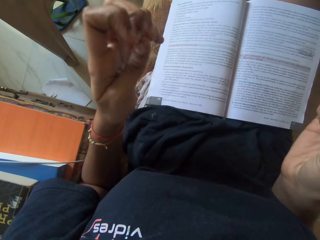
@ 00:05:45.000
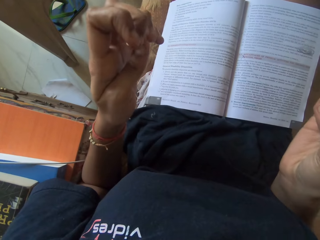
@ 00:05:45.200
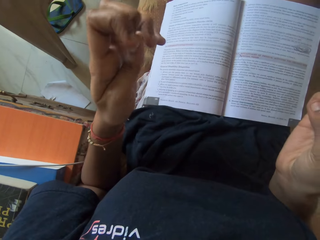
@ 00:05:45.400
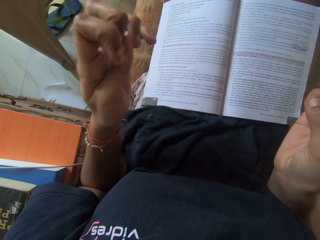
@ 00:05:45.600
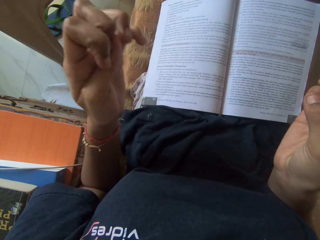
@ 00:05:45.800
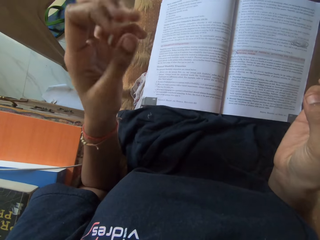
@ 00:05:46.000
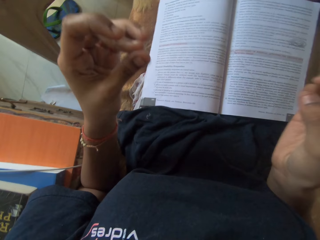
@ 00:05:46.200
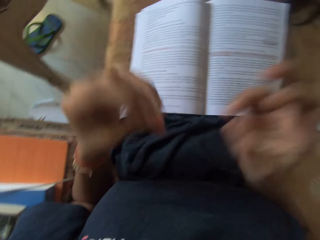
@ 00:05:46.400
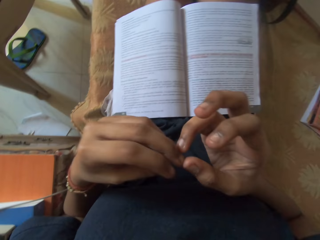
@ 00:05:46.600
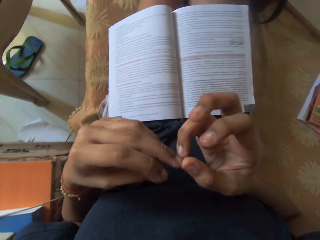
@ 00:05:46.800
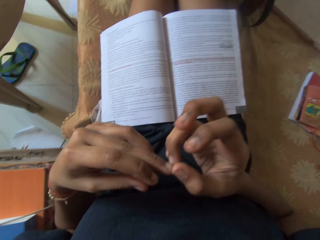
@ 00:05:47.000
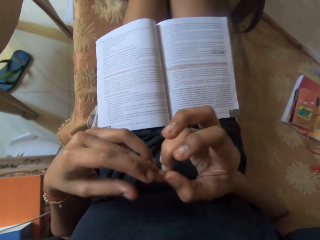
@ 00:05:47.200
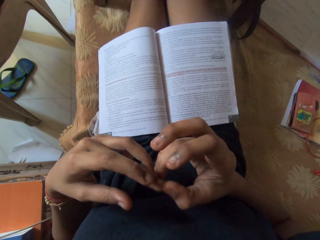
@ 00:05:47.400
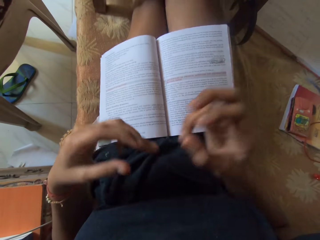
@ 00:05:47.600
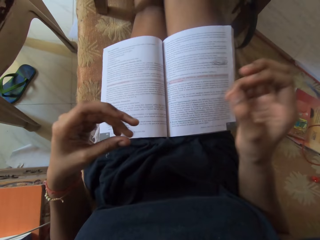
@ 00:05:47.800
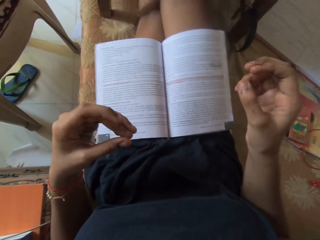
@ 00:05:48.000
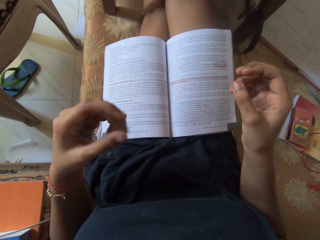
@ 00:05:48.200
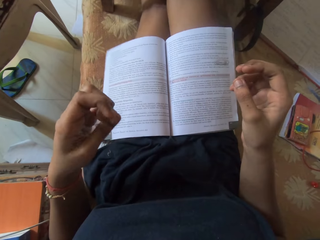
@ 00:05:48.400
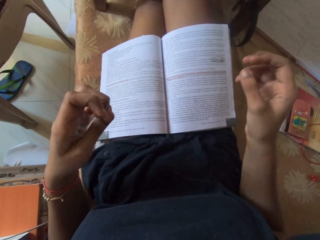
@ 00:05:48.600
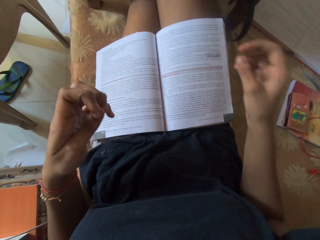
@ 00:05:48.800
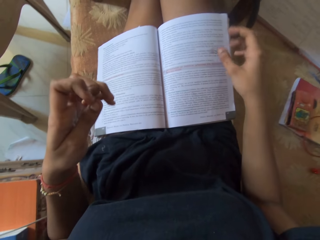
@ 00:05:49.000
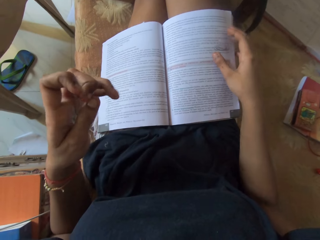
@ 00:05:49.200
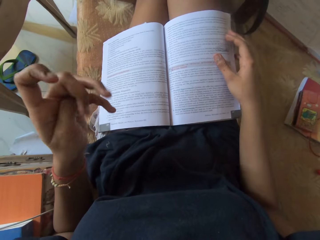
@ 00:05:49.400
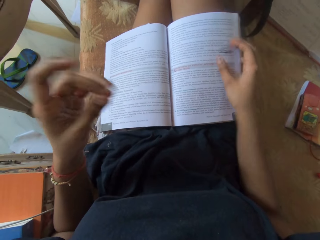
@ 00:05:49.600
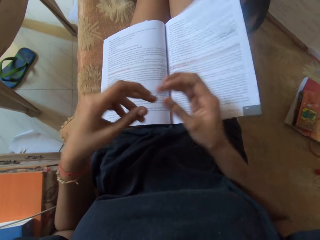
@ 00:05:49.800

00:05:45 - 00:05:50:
The camera wearer places her right hand on the book on her laps.

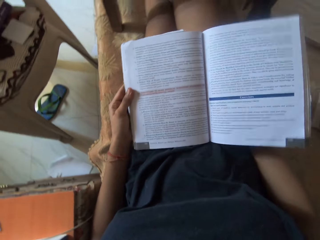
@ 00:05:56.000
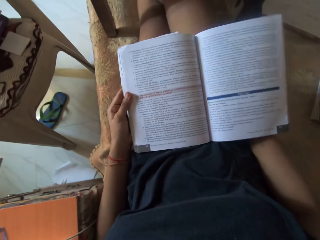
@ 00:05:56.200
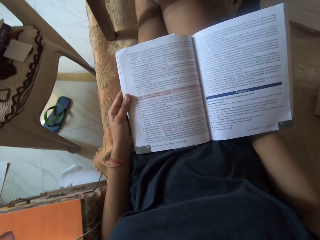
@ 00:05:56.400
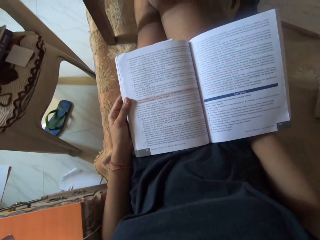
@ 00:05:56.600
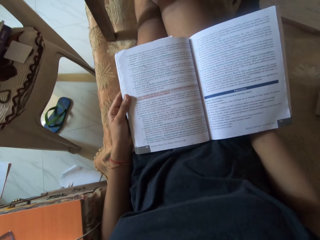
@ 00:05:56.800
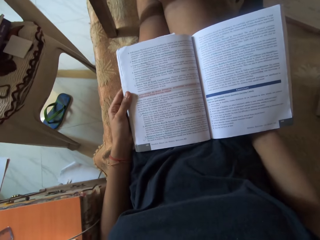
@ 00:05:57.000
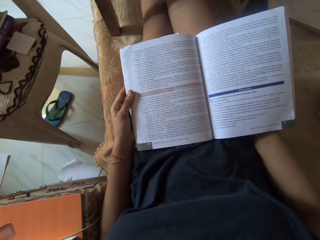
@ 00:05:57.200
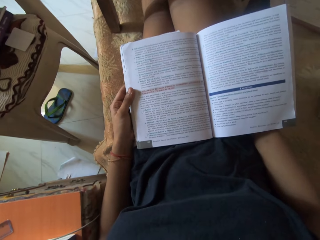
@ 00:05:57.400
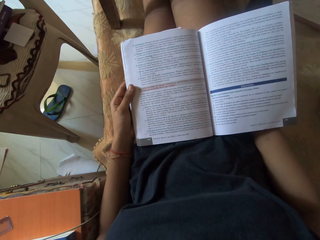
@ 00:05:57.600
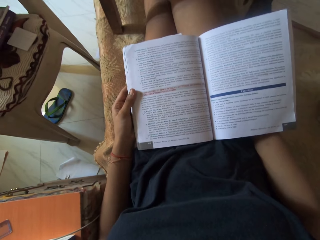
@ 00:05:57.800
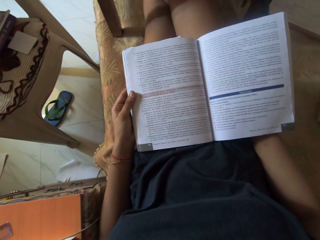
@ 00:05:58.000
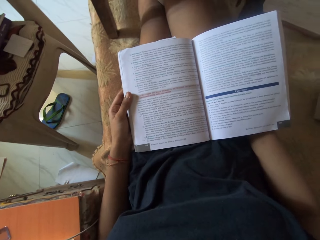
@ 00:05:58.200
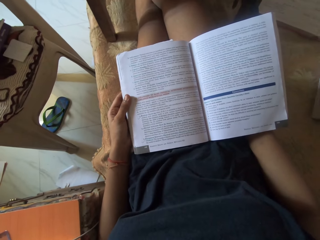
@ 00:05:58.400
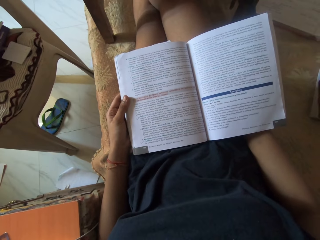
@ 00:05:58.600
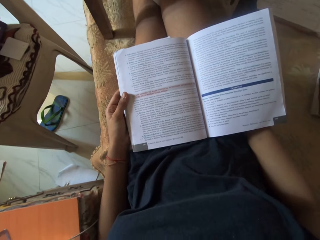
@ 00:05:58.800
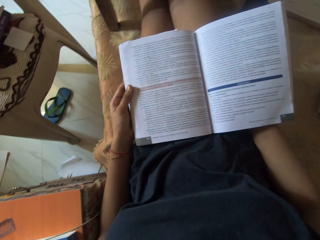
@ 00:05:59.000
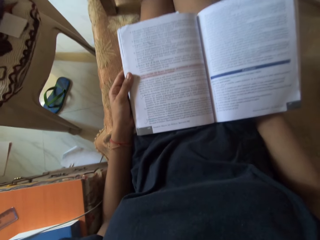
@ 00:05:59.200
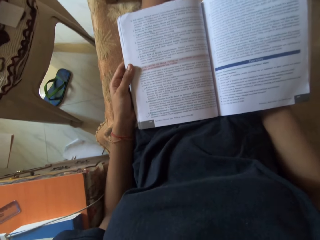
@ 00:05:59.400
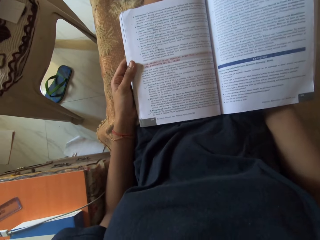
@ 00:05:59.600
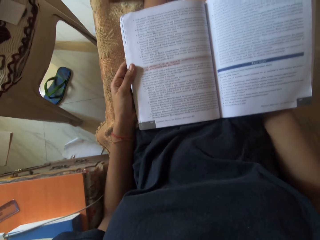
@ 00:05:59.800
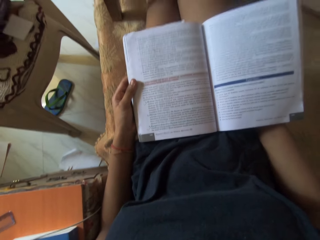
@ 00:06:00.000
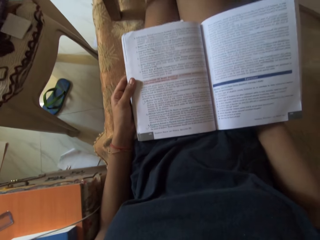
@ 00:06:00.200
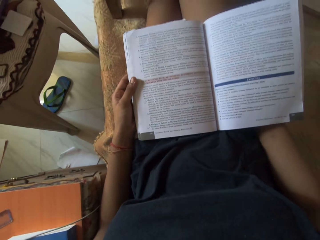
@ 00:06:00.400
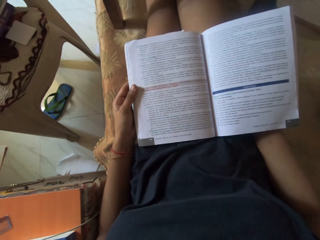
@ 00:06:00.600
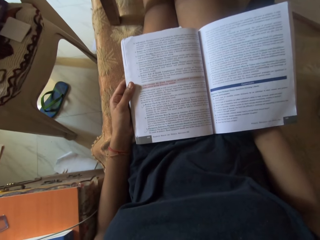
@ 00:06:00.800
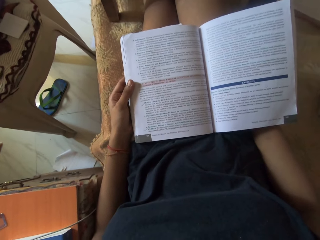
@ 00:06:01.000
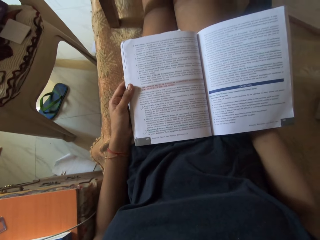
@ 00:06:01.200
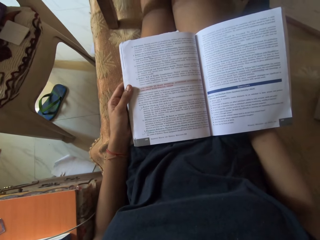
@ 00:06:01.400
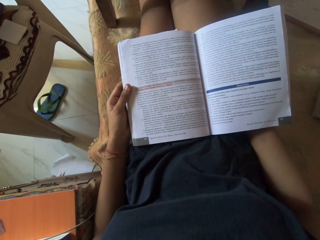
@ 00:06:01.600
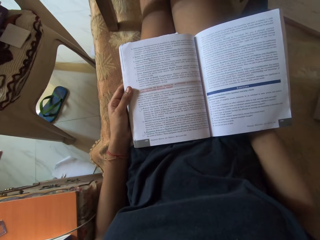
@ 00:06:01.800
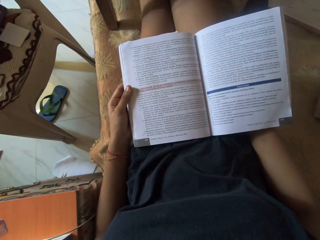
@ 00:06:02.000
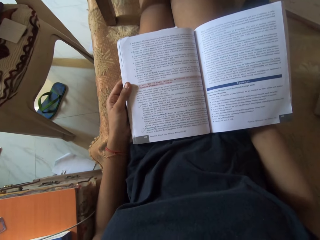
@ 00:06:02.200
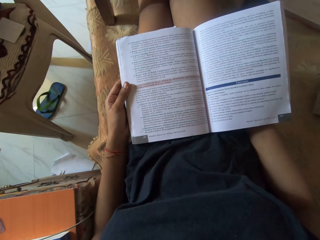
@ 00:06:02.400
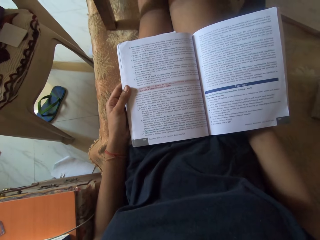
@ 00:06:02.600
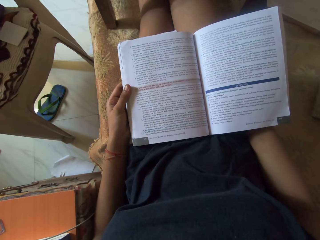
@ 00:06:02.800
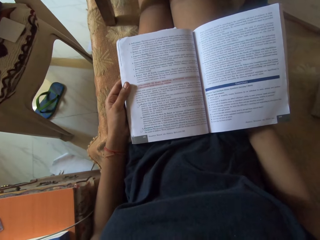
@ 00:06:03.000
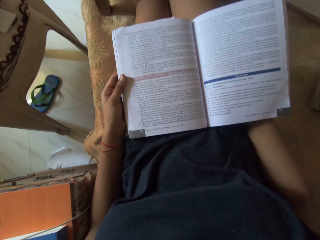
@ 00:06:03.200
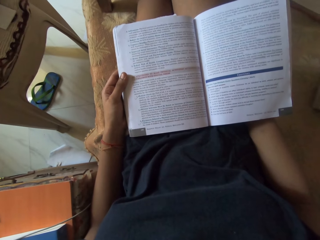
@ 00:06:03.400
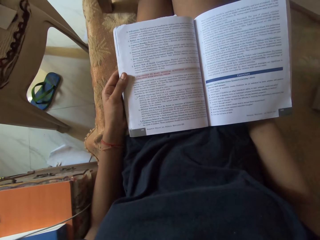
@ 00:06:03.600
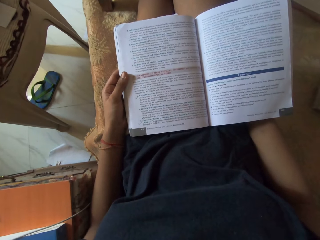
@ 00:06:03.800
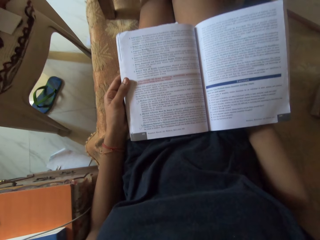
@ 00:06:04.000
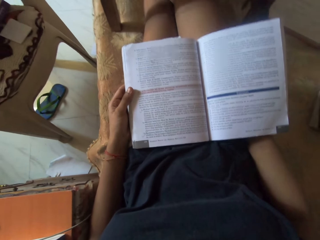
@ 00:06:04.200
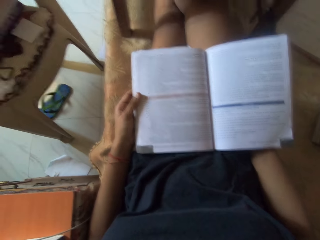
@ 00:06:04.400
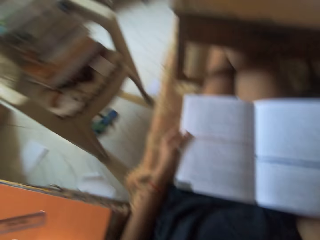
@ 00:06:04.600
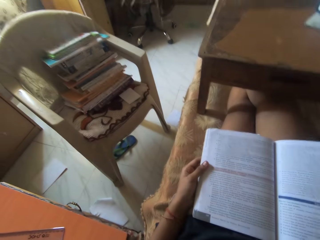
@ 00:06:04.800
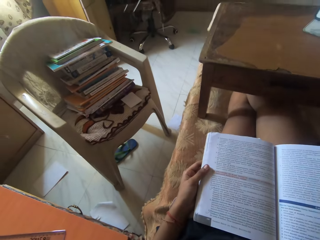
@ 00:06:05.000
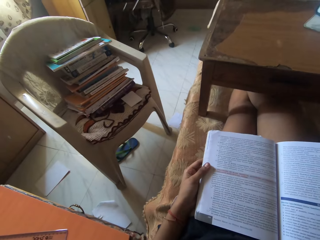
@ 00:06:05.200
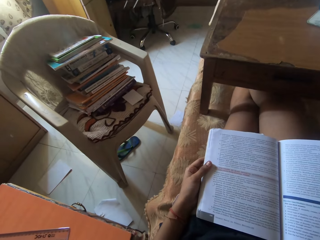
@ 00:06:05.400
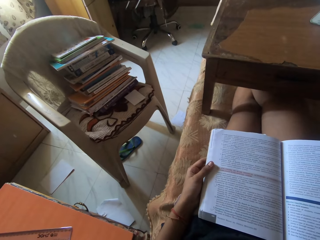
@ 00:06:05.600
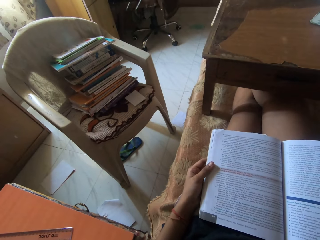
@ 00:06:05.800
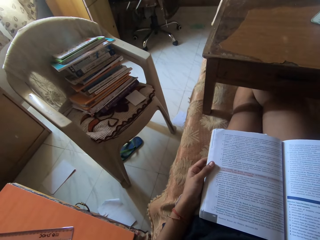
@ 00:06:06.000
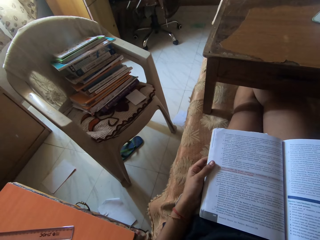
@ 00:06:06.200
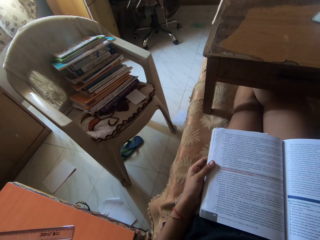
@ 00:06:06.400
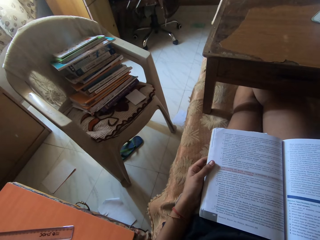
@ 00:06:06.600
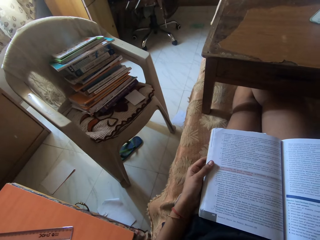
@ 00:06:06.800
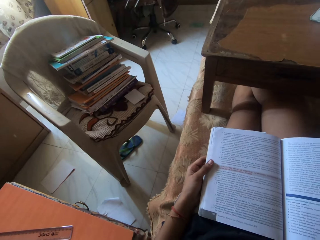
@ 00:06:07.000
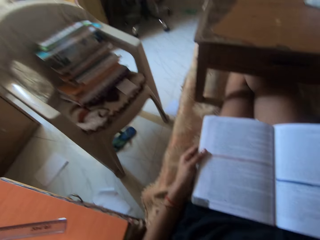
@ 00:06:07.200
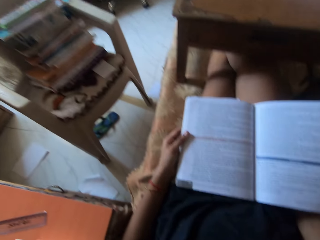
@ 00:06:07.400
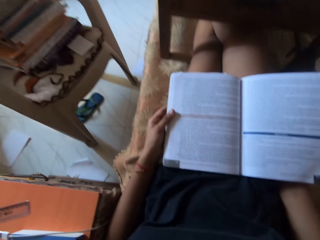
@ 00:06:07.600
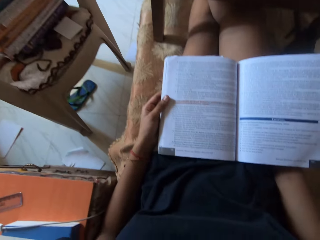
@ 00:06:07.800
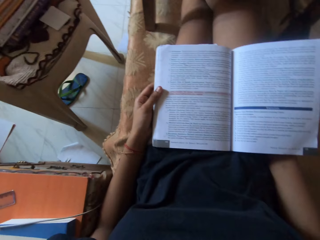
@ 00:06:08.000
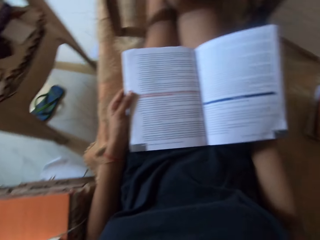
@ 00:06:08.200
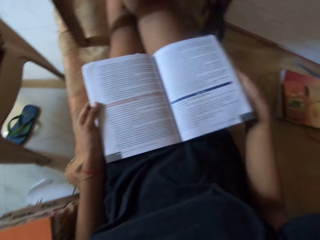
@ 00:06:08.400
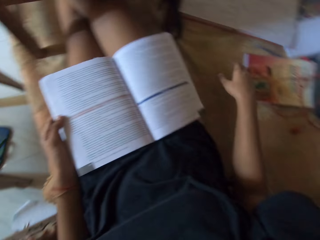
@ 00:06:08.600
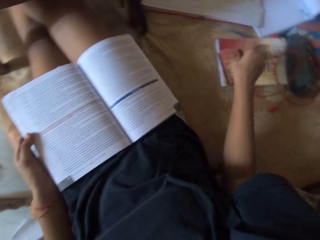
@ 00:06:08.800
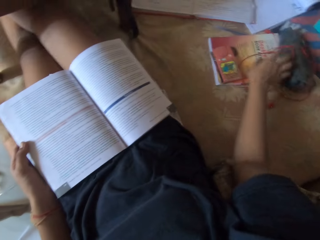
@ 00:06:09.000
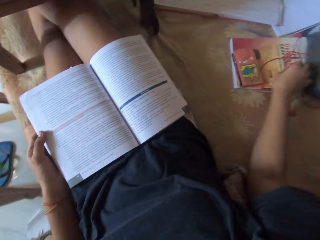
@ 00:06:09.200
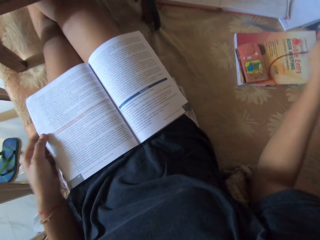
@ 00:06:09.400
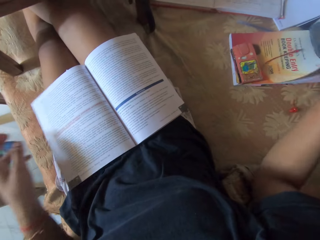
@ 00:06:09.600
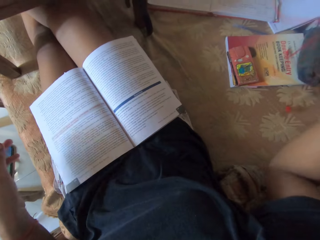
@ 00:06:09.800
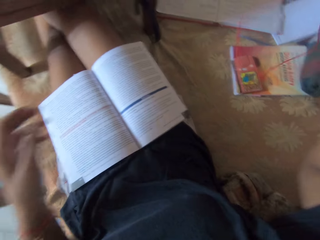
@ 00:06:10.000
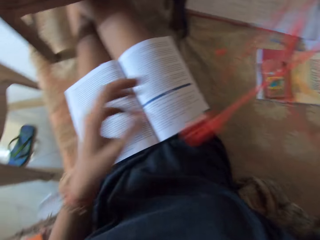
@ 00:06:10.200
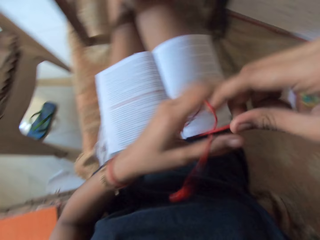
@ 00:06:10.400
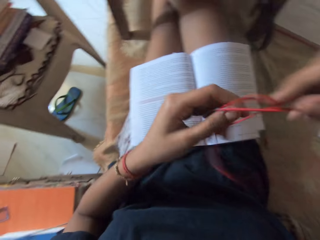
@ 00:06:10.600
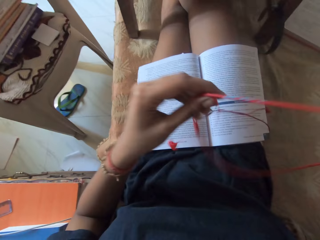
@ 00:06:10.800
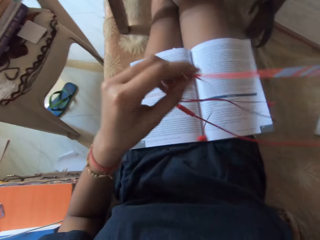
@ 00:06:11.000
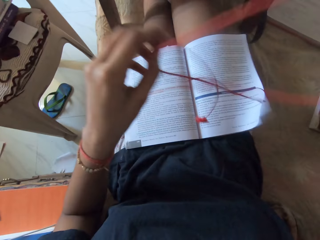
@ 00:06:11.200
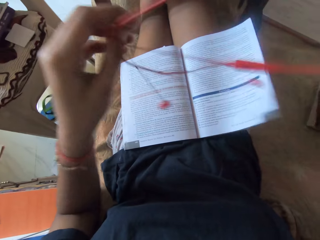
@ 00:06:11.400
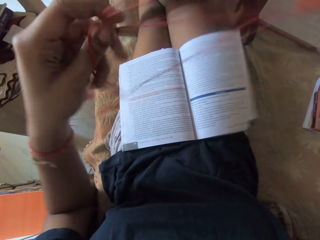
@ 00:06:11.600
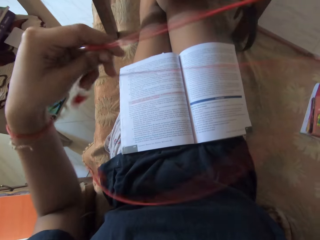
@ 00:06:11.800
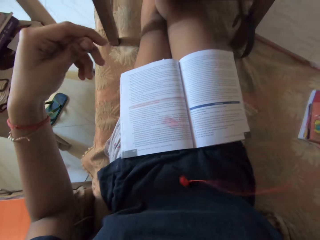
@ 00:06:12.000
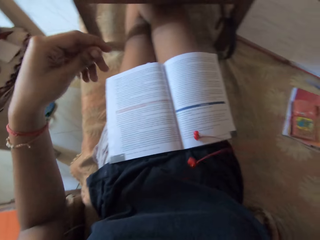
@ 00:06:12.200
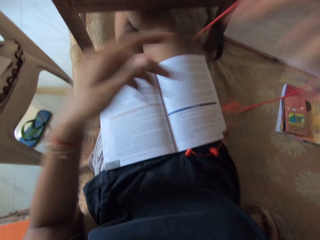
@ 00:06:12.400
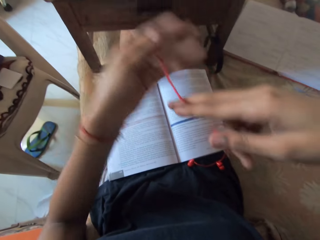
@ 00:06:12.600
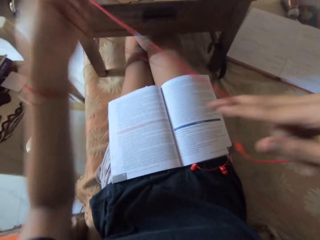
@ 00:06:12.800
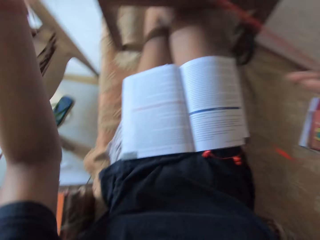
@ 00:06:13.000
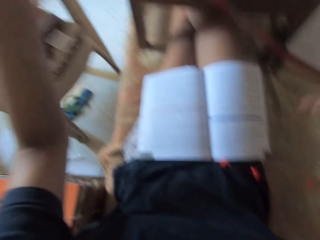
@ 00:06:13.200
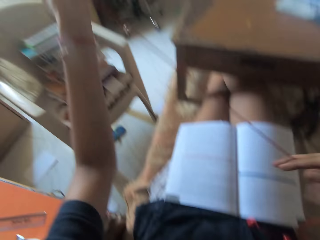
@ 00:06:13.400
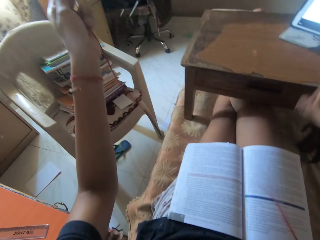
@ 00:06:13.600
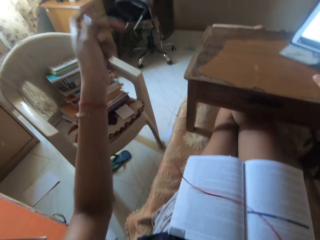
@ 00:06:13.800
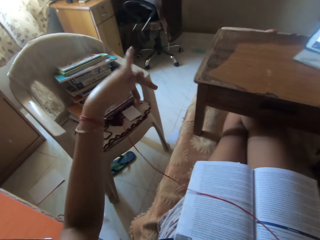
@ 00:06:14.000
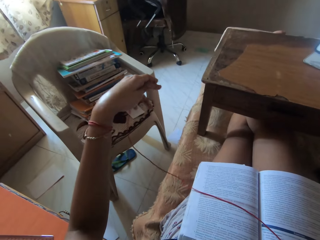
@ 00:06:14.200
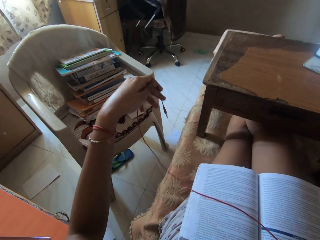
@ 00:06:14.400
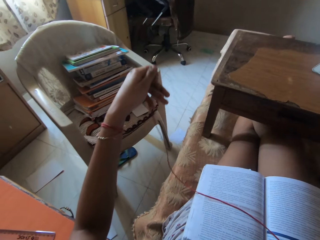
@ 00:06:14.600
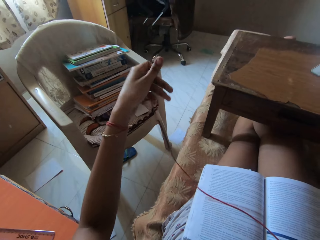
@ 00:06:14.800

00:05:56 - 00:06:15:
The camera wearer reads the book. She picks up an earpiece from the bed with her right hand. She adjusts the earpiece with both hands. She moves a laptop on the table. She adjusts the earpiece in her left hand. She adjusts a tablet phone on a stool on the bed with her right hand.
